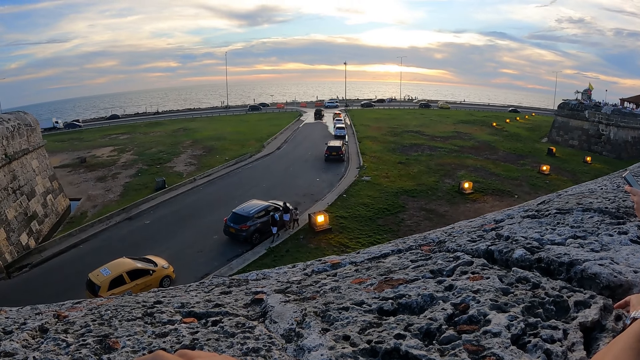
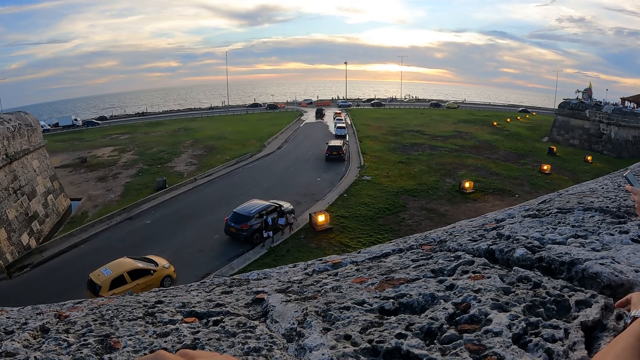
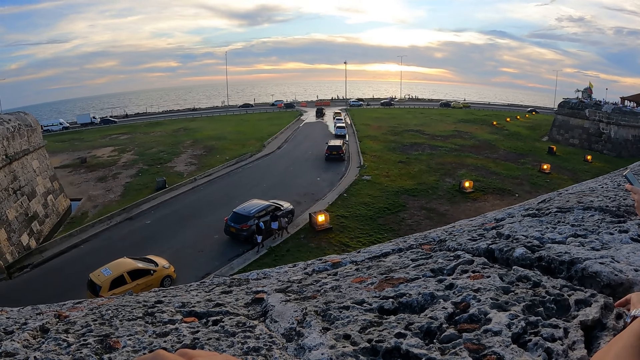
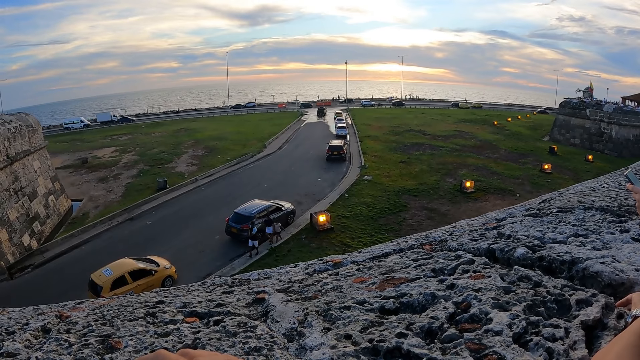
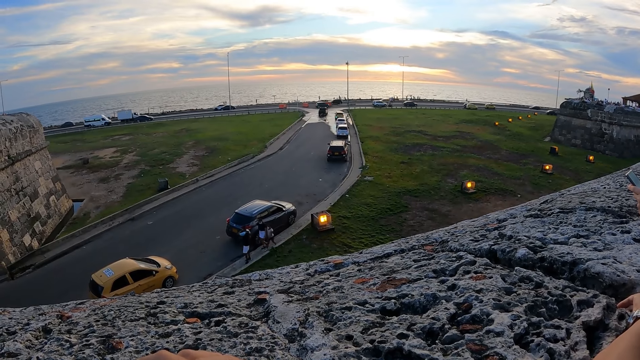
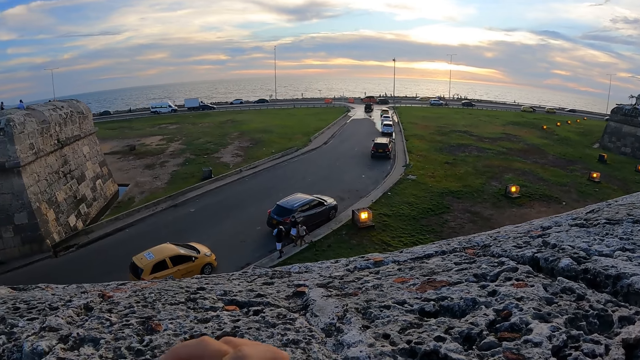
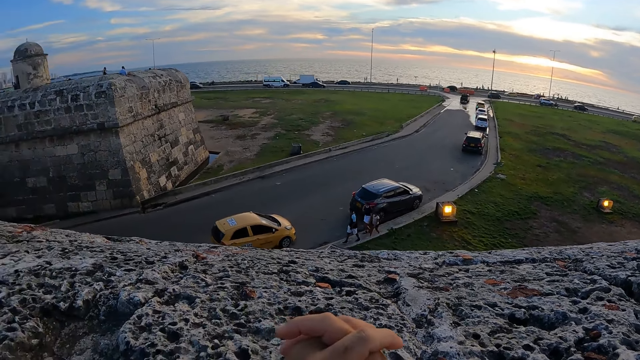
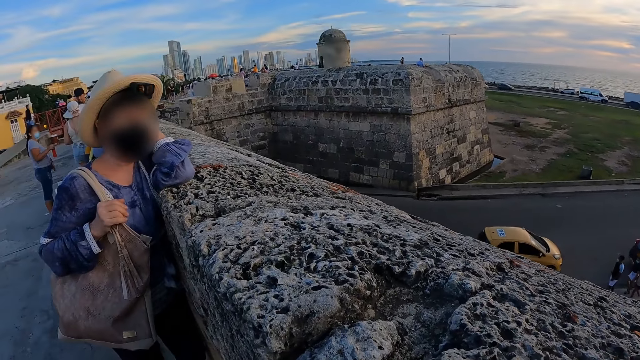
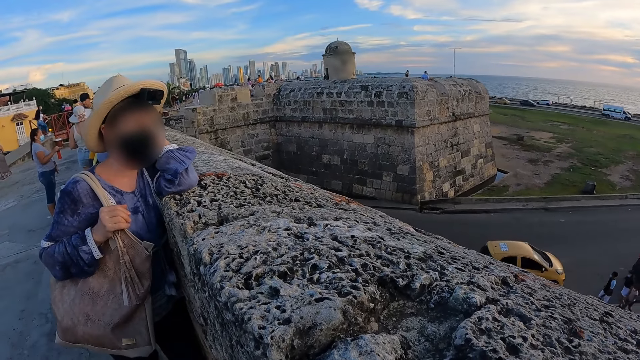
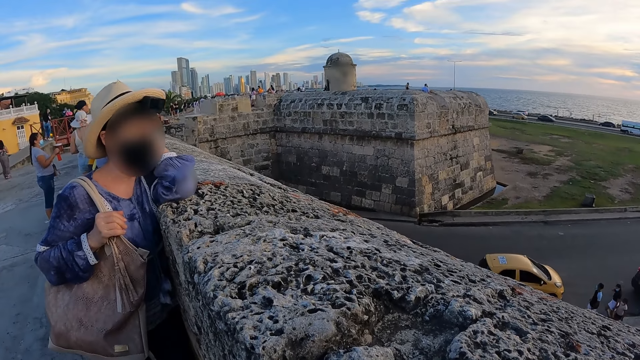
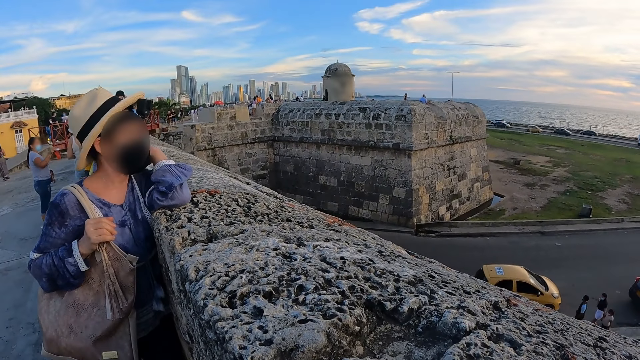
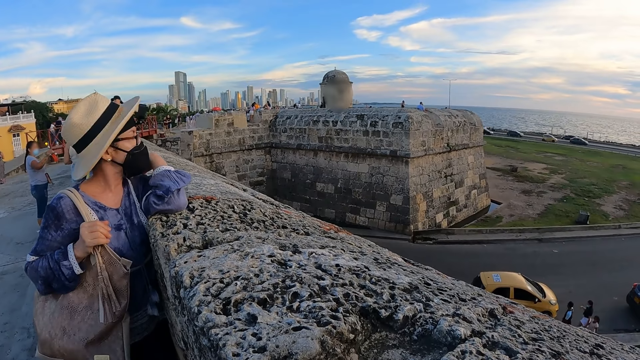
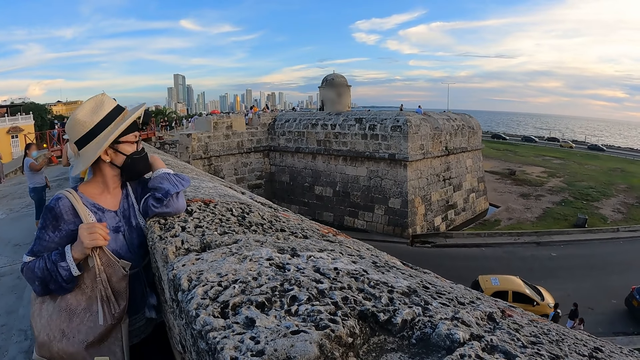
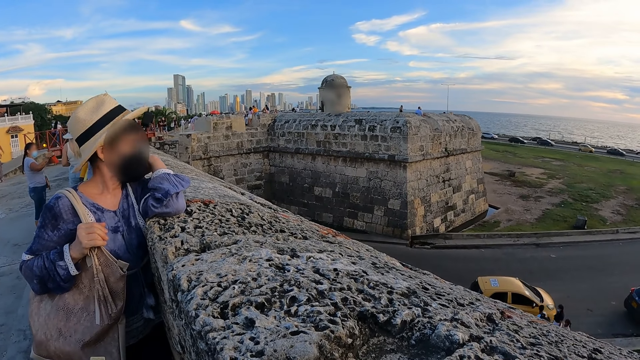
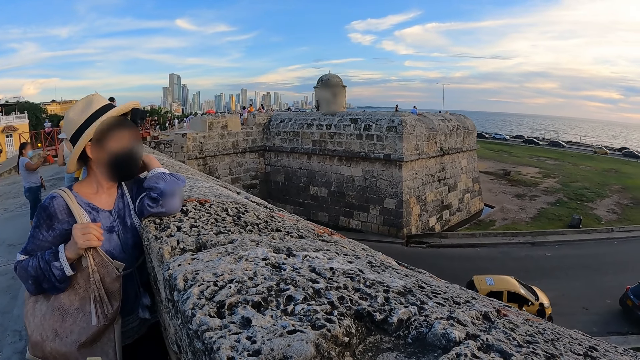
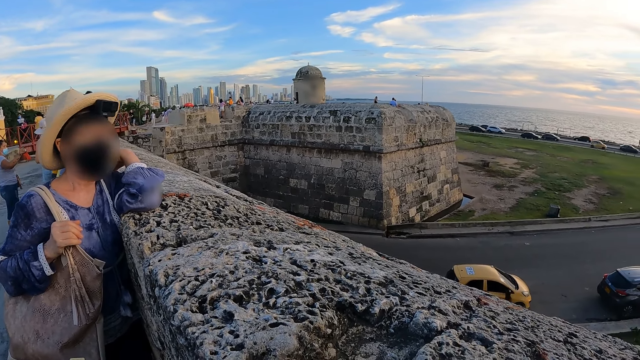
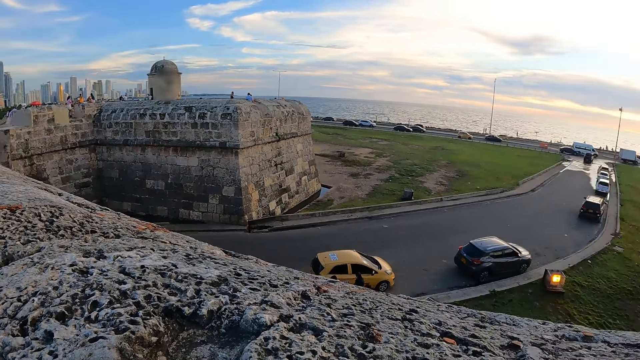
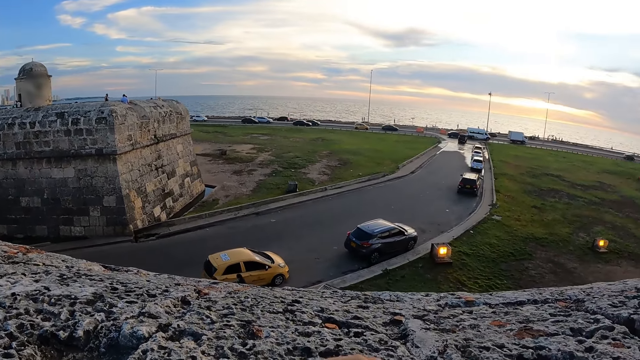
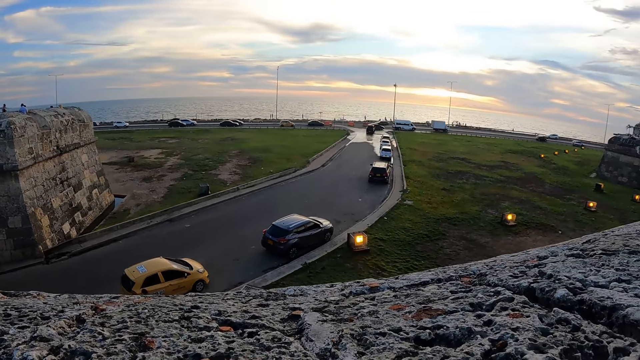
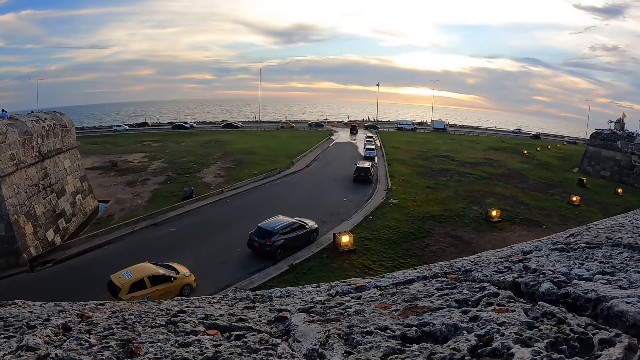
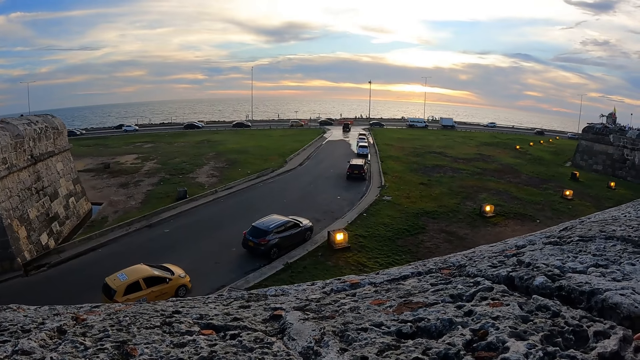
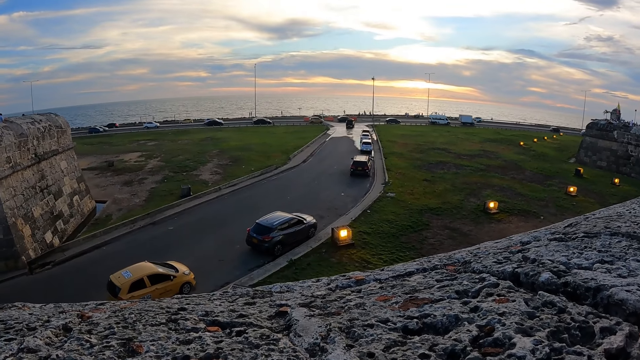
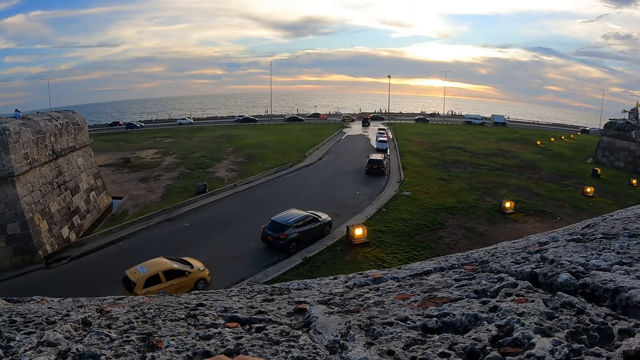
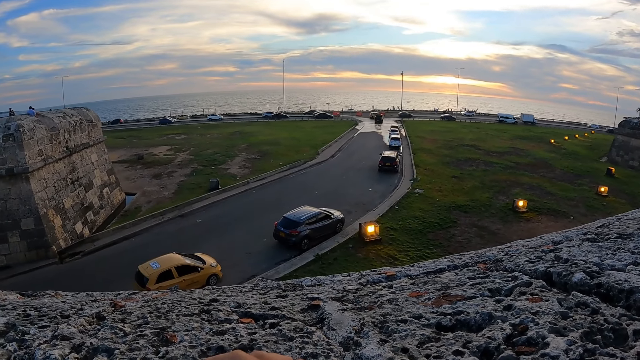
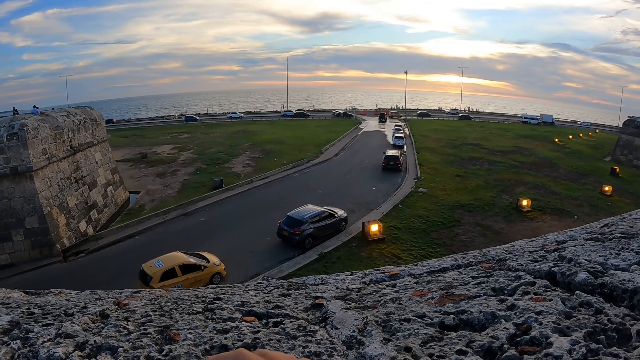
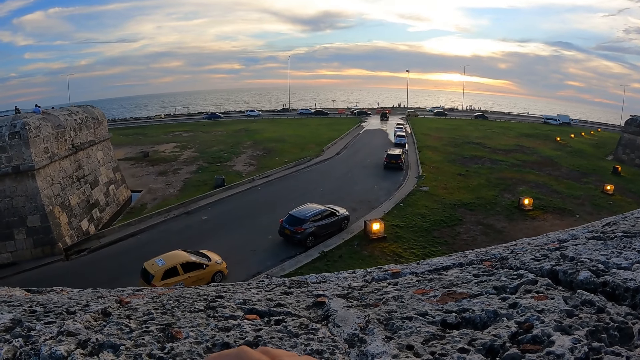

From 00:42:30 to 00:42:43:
The camera wearer looks at a woman. The woman converses with the camera wearer. The camera wearer watches vehicles on the road.

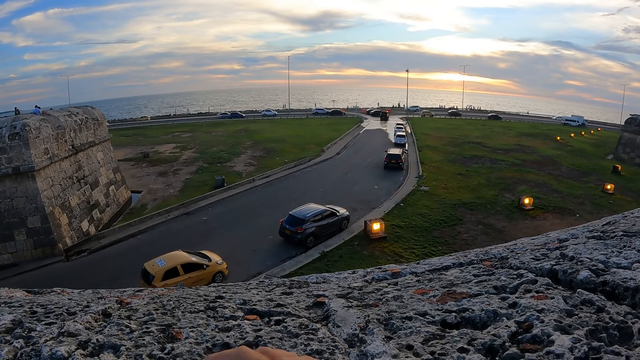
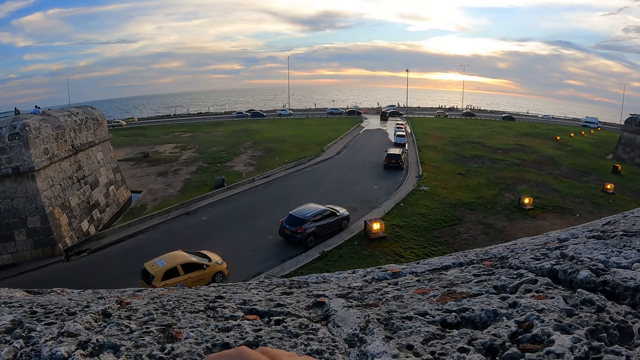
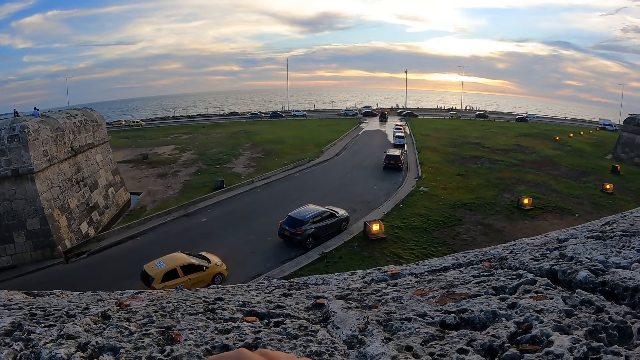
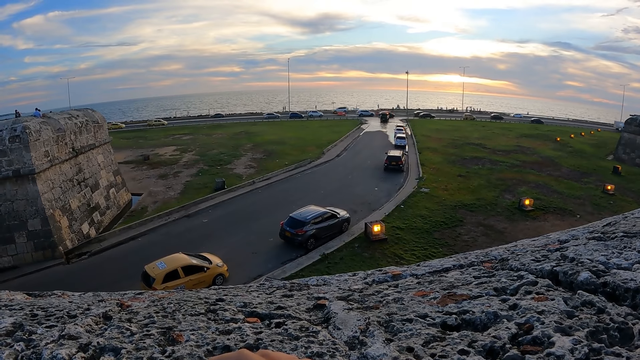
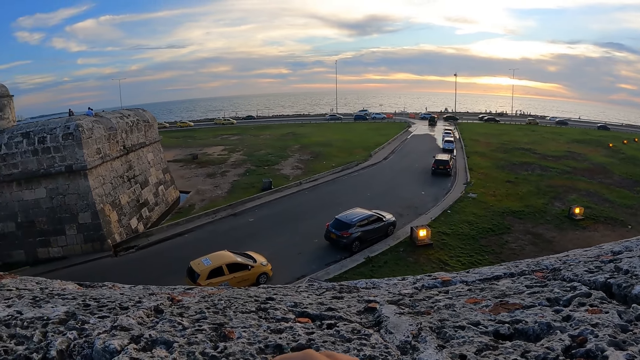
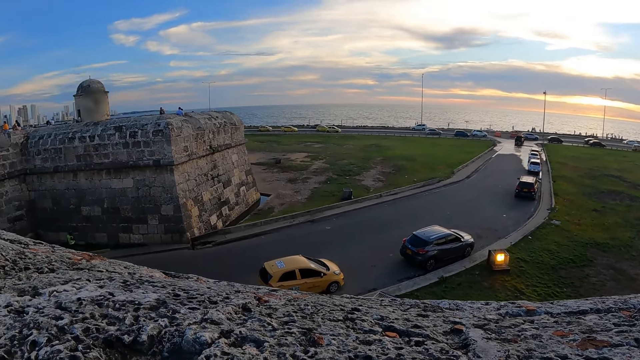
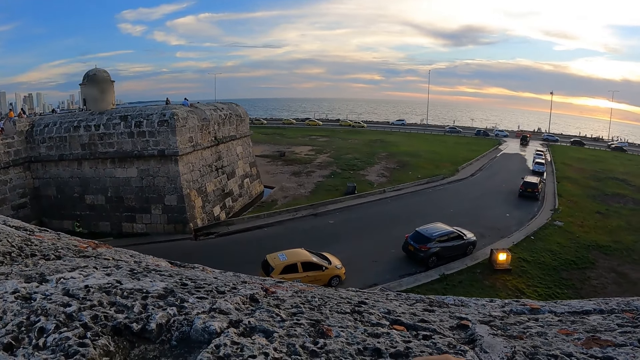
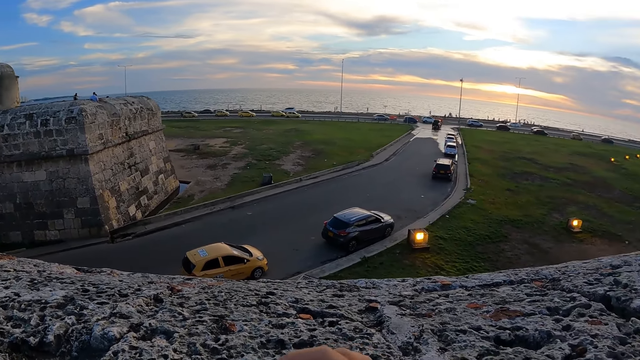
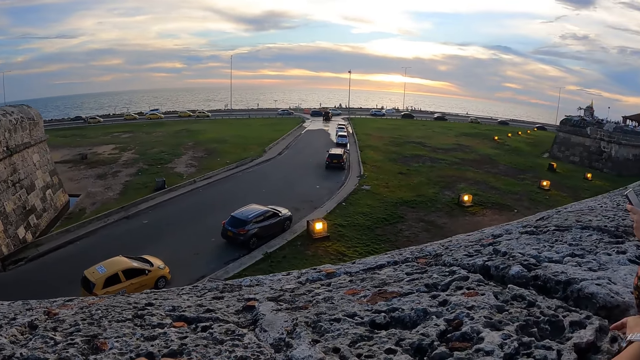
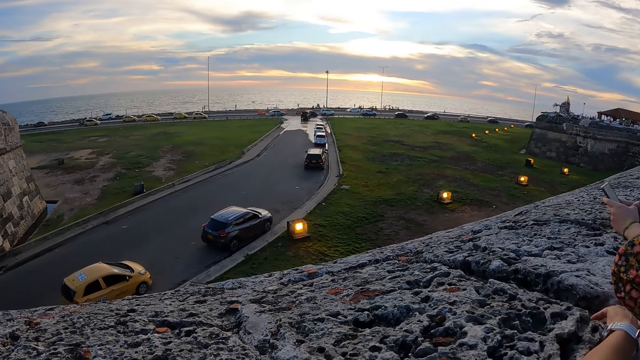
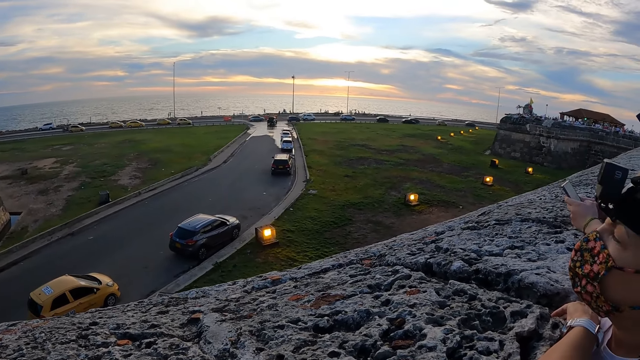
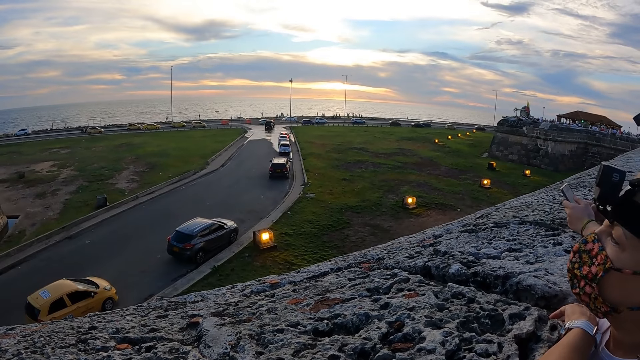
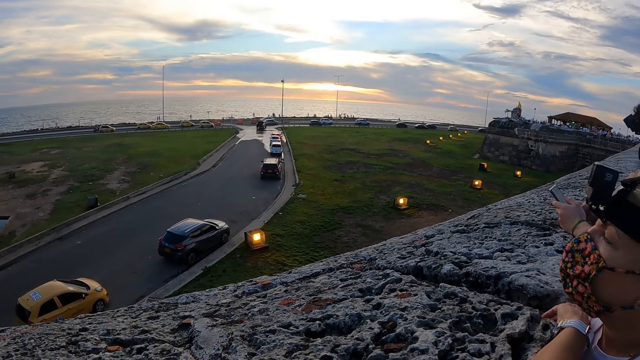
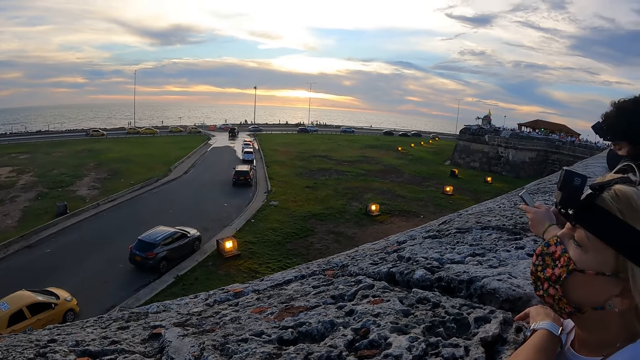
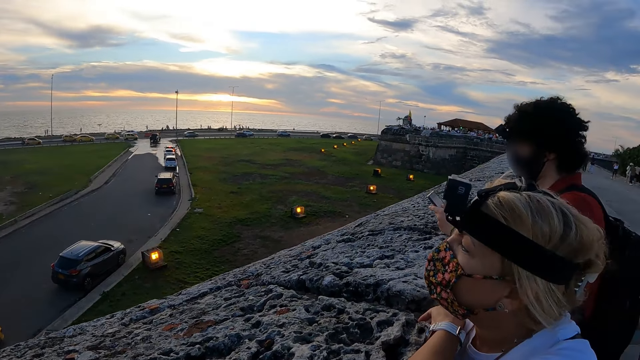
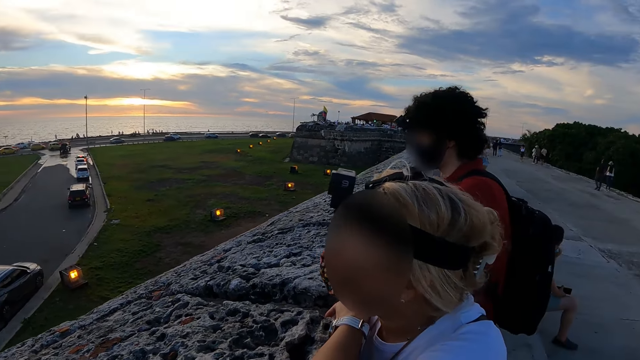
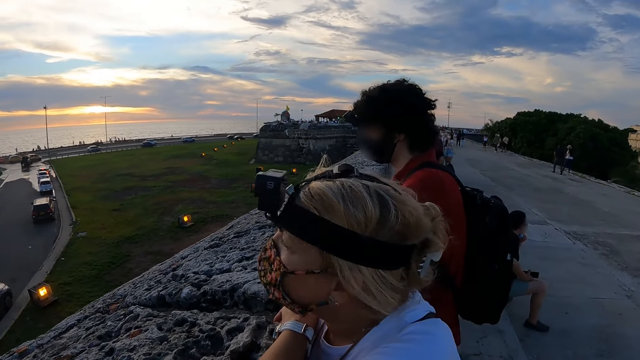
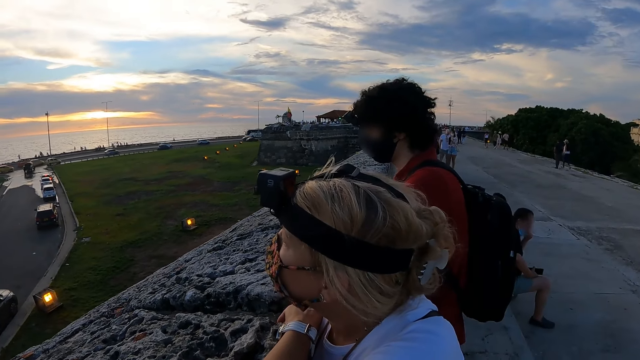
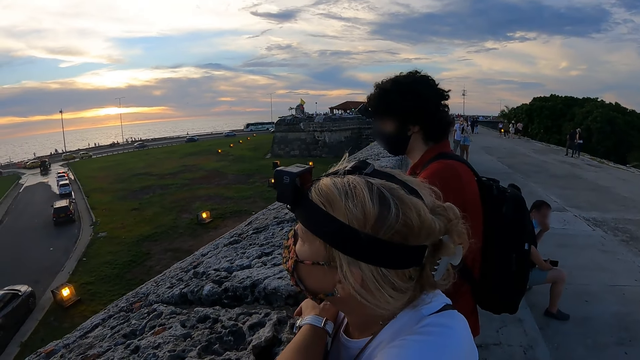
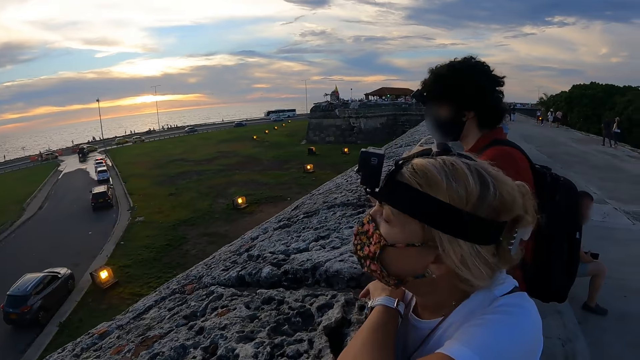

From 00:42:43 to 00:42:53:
The camera wearer looks around. A man presses a phone in his hands by the fence on the roof top.
